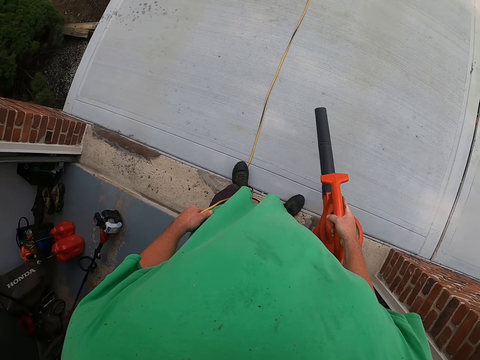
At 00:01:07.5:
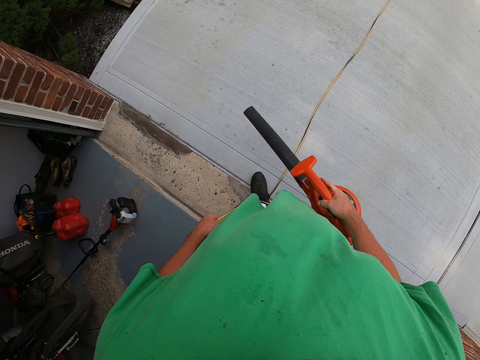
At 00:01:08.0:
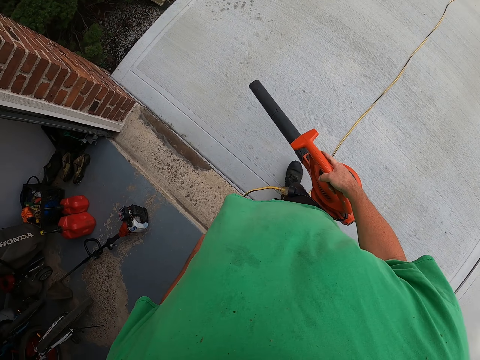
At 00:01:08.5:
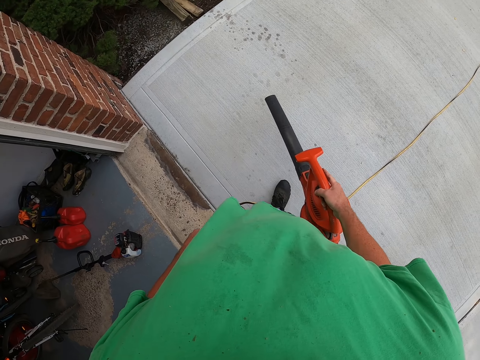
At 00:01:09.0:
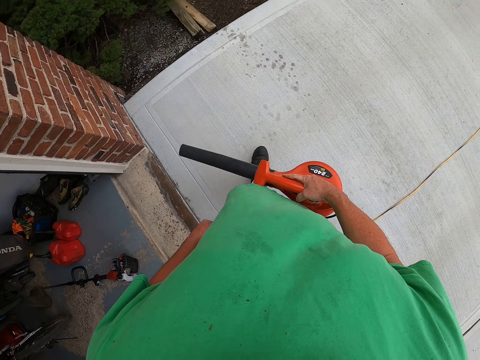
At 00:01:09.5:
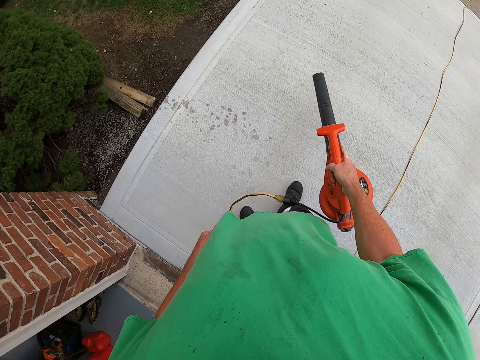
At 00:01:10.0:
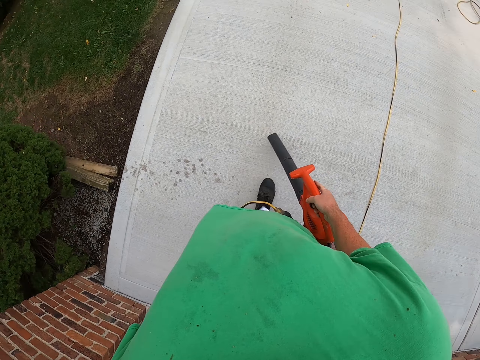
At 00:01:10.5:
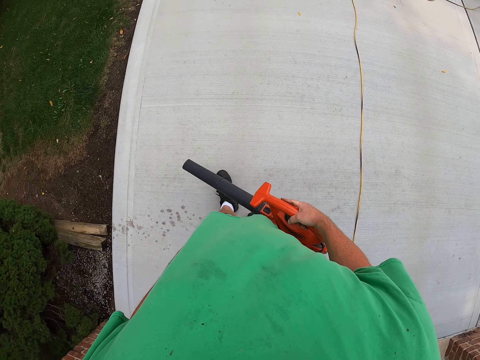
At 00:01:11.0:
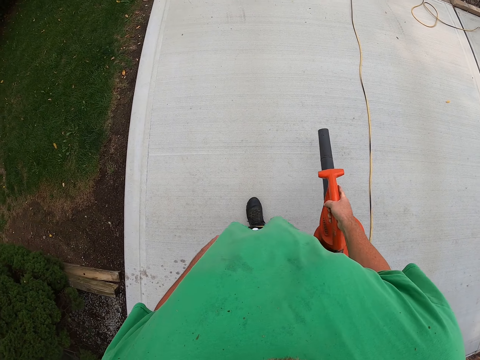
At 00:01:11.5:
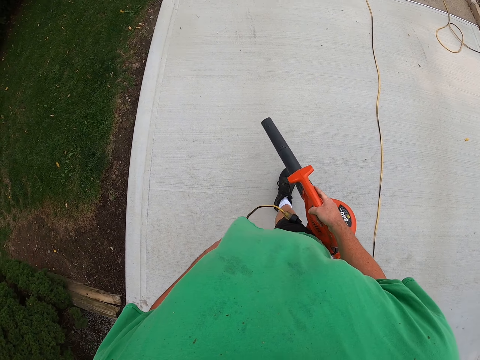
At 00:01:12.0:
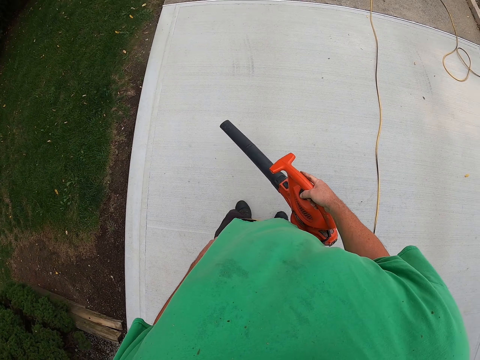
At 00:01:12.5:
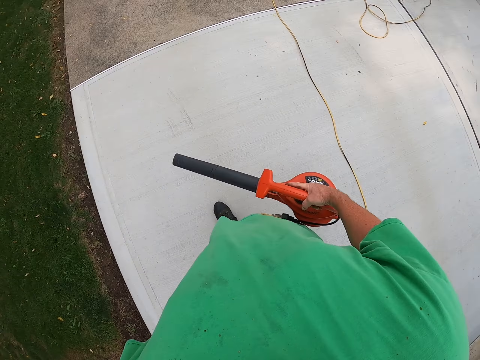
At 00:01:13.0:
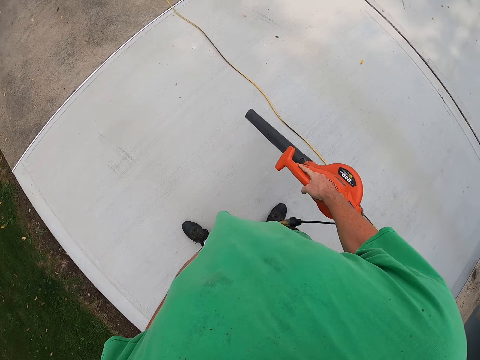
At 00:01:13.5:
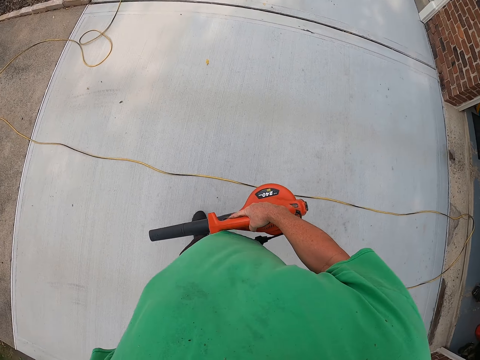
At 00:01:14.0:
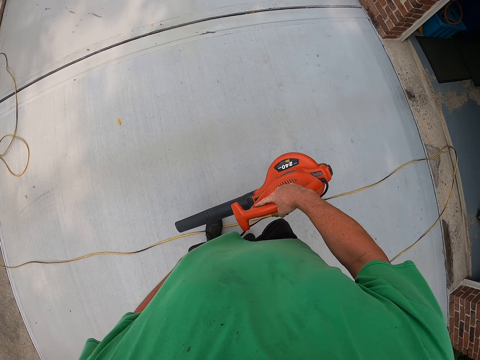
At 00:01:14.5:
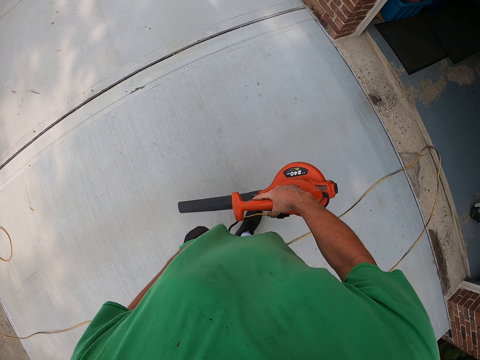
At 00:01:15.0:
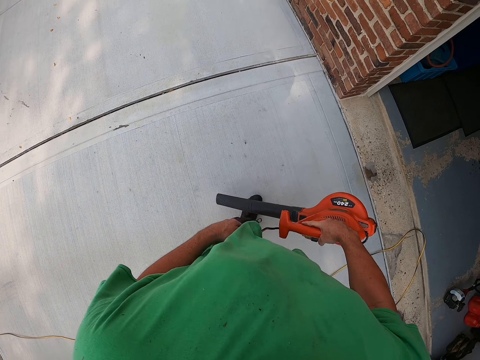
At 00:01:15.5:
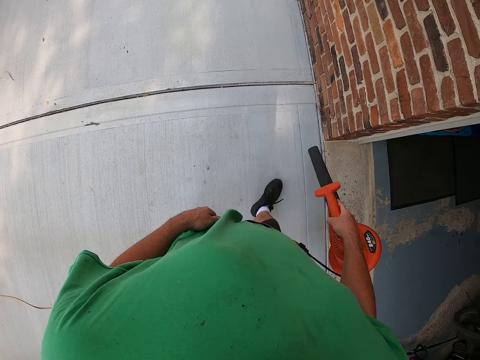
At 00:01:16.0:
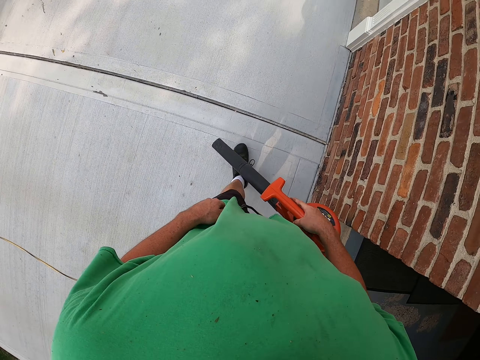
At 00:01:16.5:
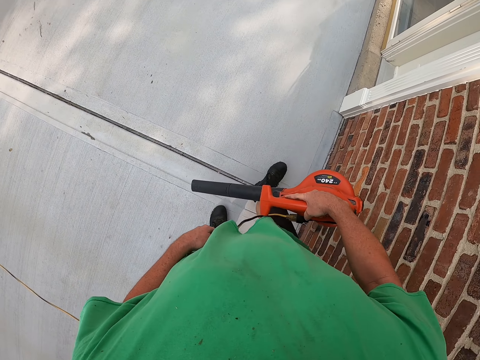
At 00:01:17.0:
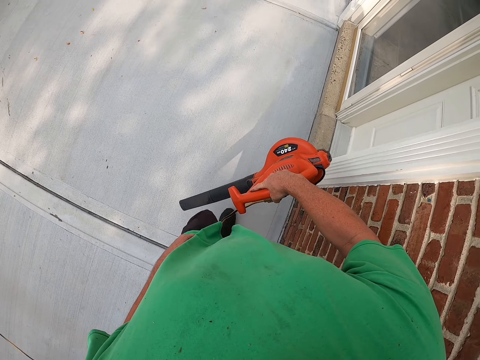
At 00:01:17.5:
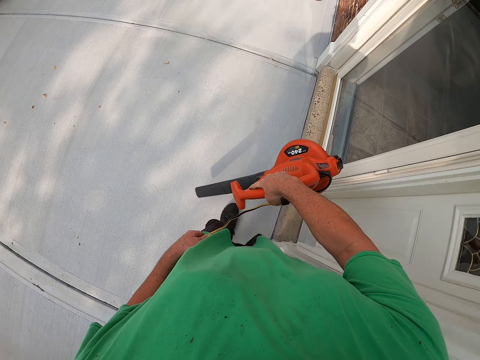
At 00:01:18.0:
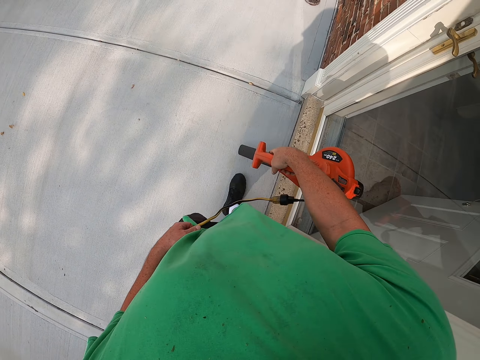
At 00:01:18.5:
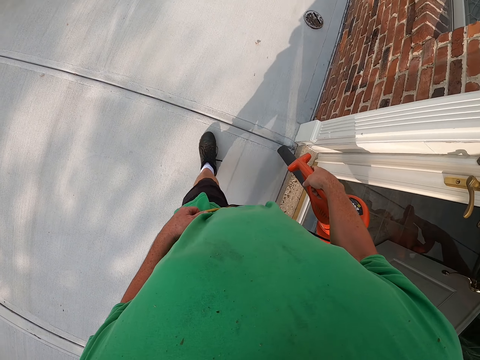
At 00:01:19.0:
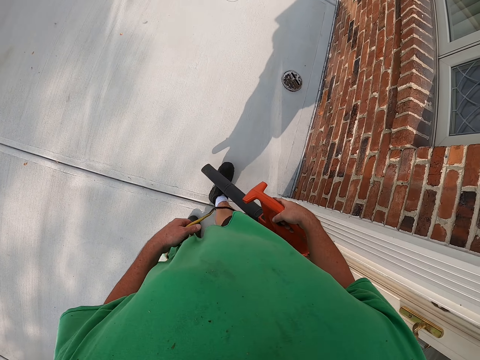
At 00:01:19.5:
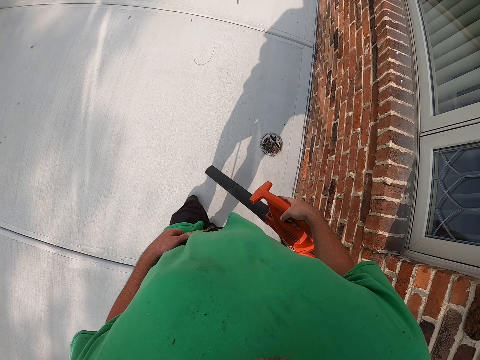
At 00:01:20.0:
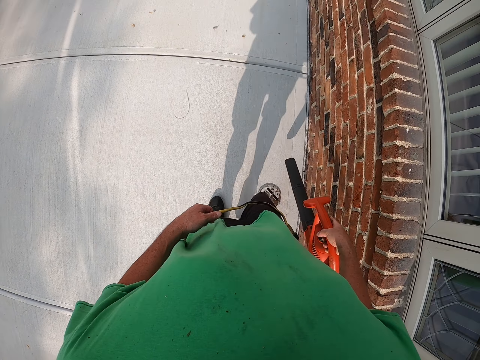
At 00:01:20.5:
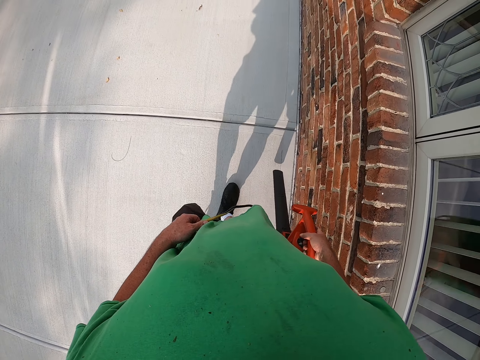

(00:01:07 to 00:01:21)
The camera wearer blows flower leaves on the floor.

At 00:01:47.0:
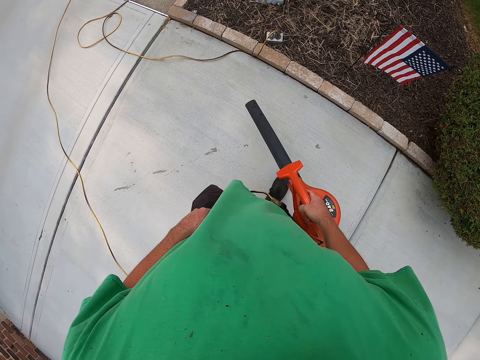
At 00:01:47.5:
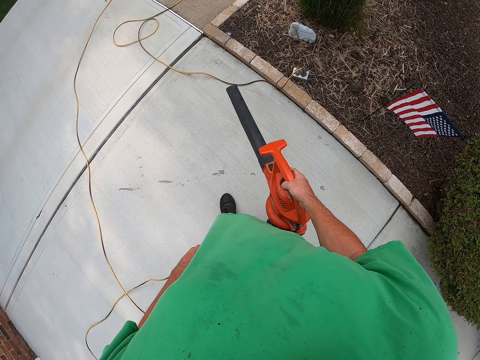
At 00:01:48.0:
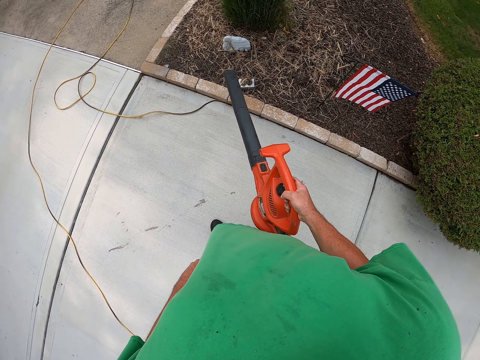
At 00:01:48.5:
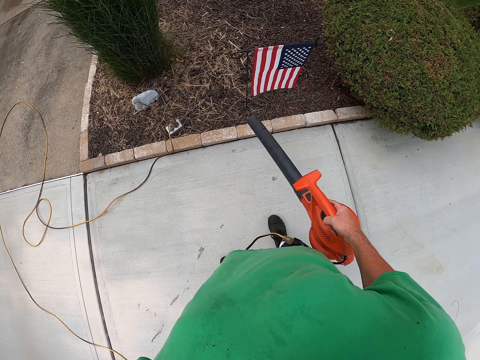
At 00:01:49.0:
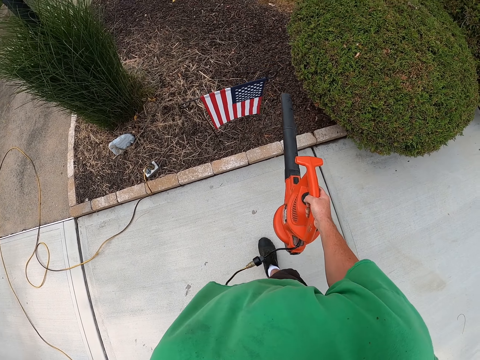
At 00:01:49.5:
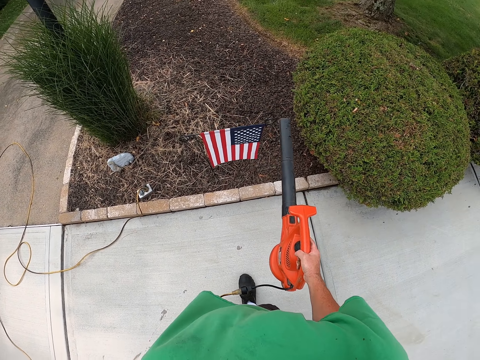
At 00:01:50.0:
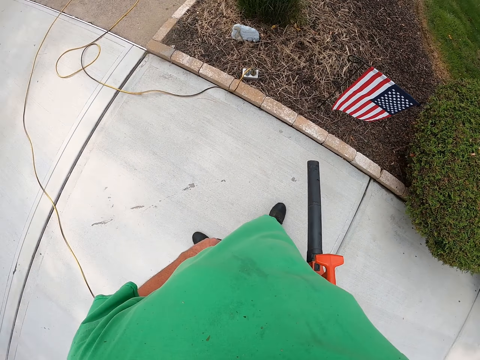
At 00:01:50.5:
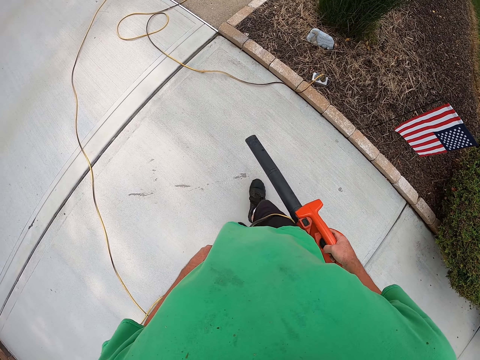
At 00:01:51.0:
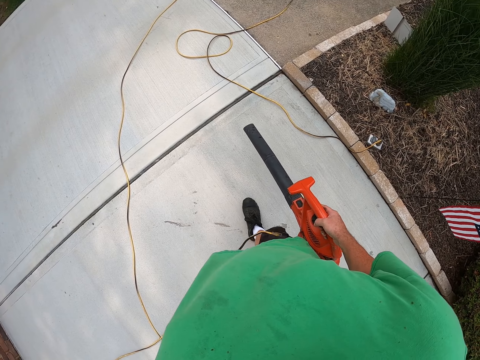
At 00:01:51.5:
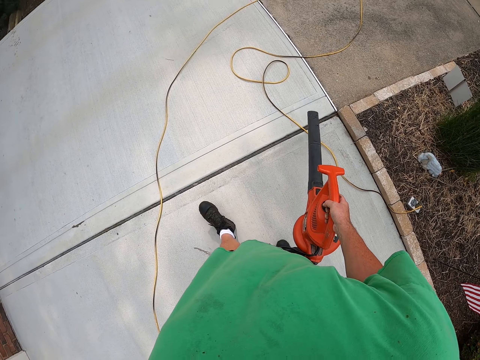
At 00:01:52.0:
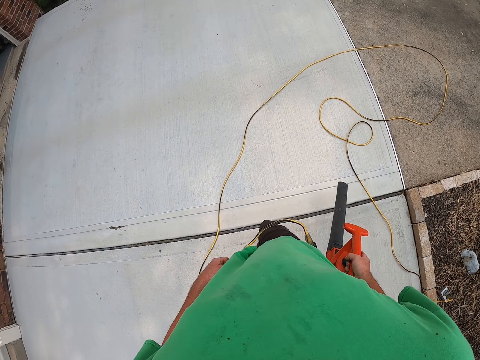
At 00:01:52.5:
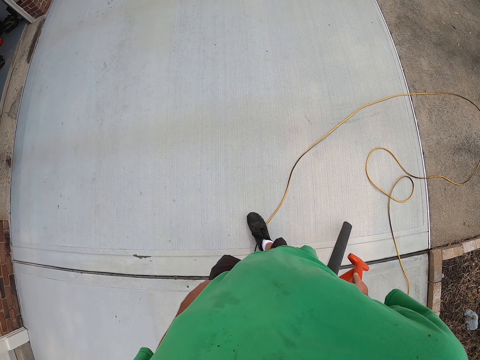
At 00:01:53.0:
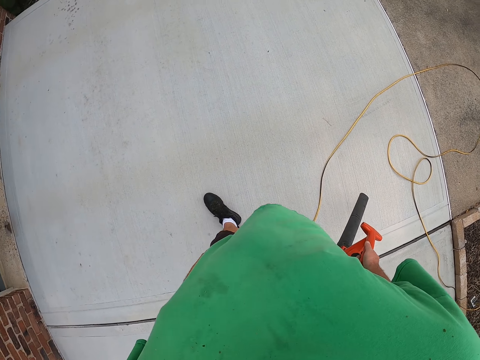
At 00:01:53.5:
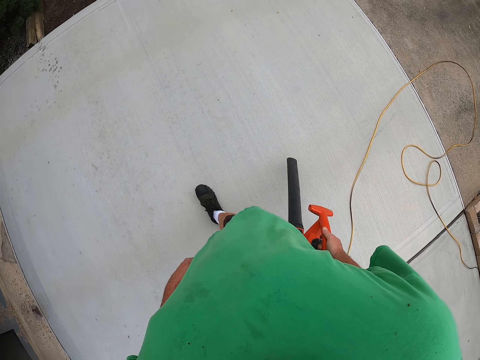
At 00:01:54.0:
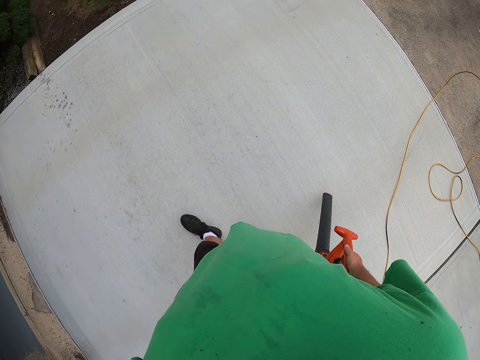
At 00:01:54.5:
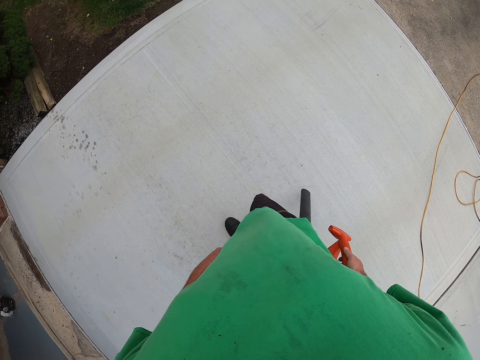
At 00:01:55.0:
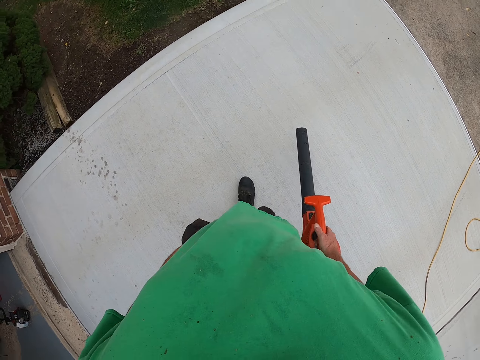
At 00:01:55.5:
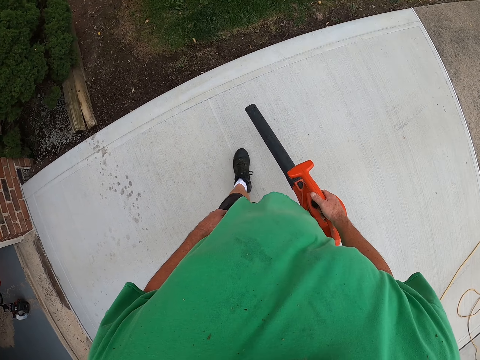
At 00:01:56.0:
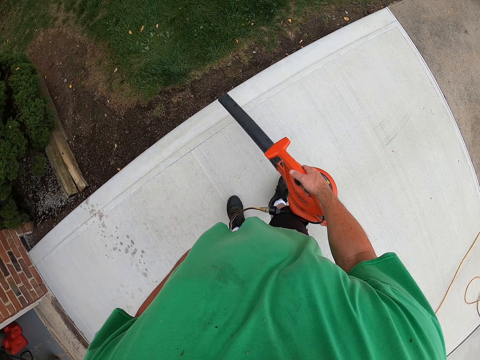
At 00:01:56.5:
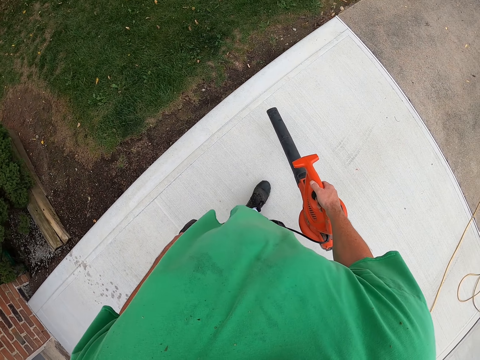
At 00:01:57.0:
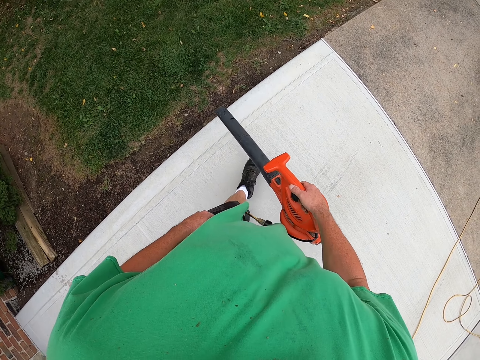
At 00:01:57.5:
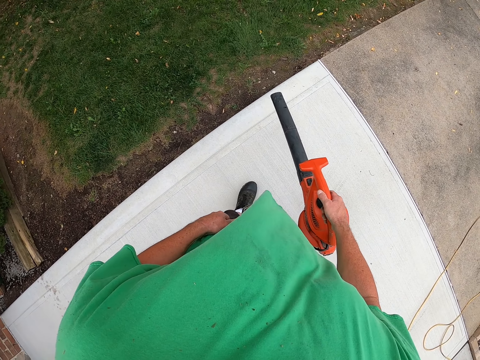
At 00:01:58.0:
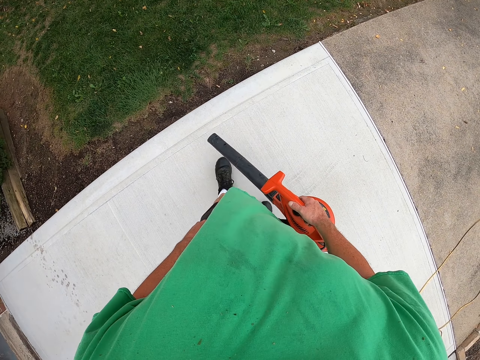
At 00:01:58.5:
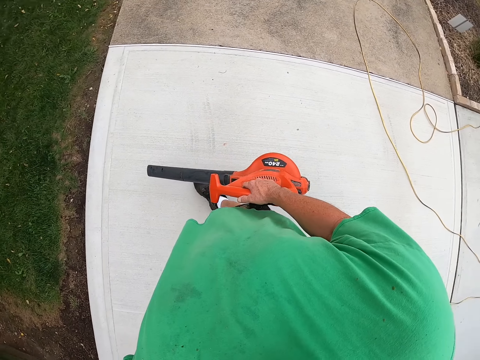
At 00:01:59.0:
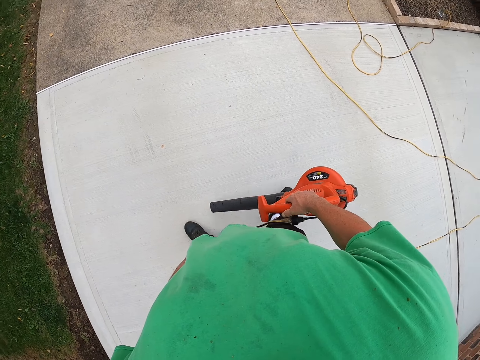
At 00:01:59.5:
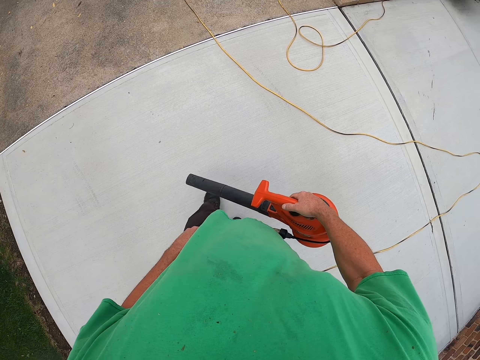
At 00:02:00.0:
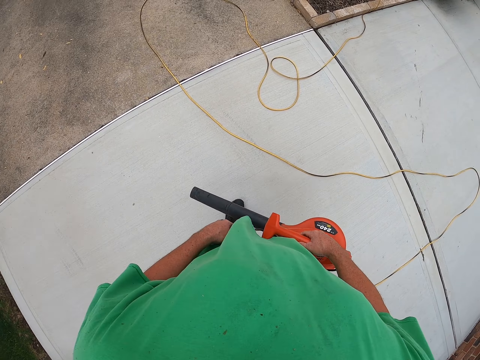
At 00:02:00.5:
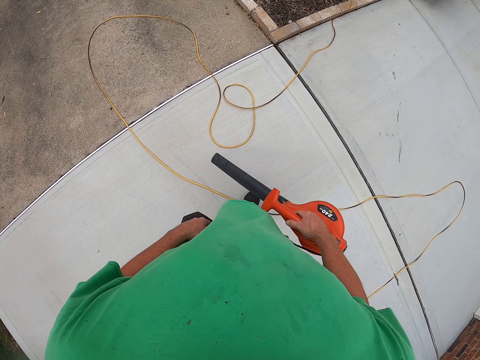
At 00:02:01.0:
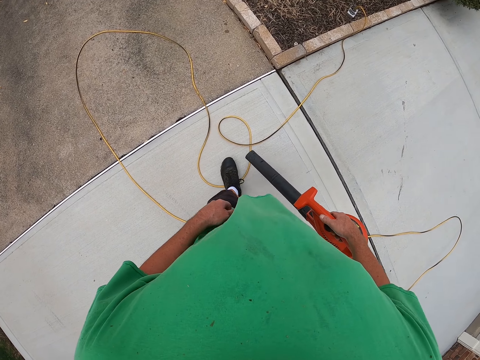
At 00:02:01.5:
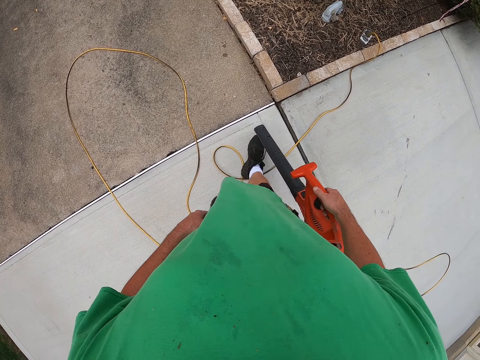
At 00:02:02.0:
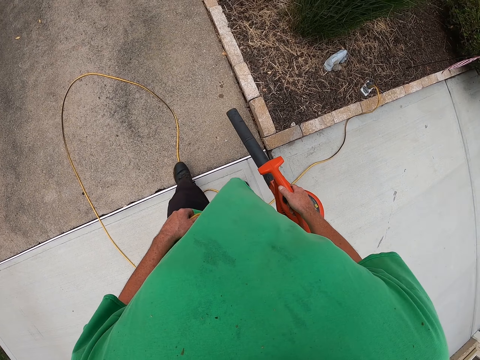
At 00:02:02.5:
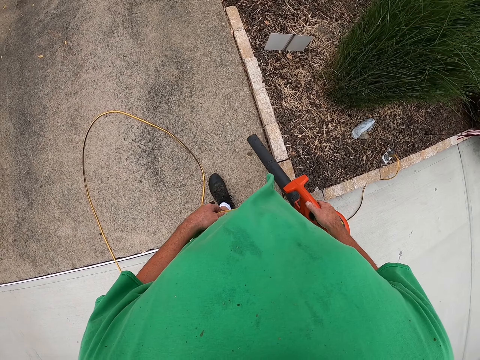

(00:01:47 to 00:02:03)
The camera wearer blows dirt on the lawn. They blow the flower garden. They blow the dirt on the floor. They blow the grass area with the blower. They blow the dirt on the floor.
